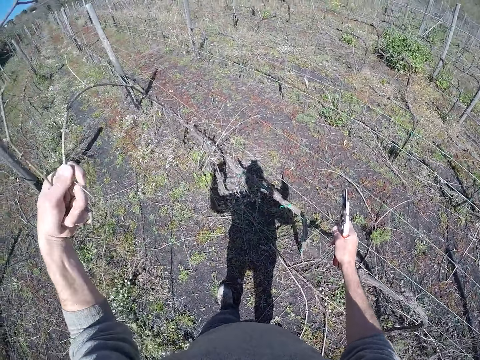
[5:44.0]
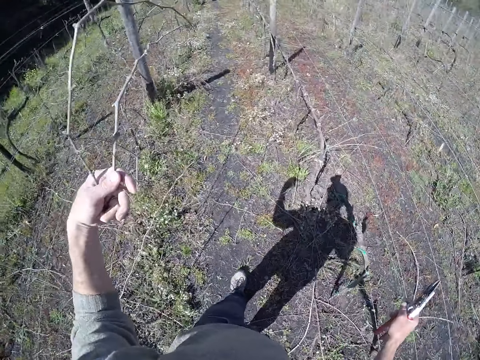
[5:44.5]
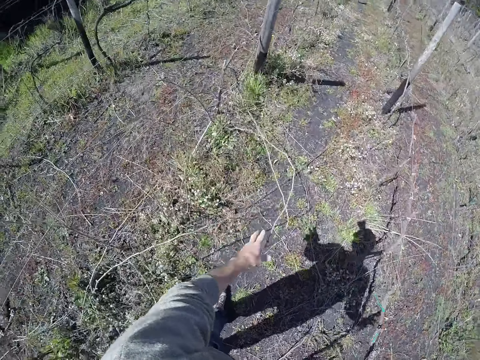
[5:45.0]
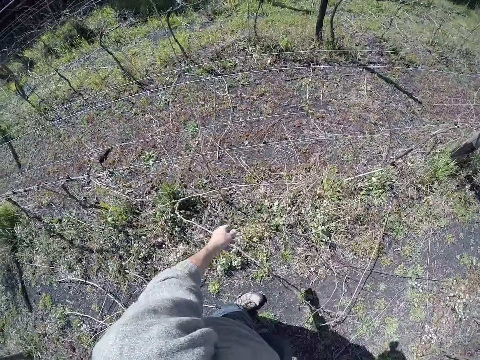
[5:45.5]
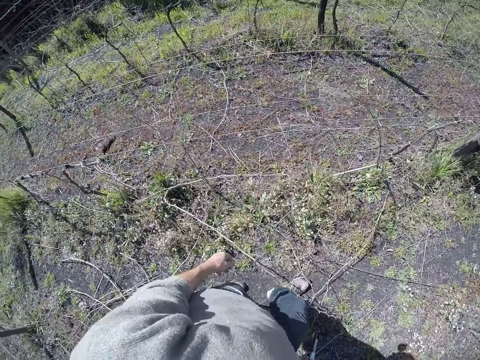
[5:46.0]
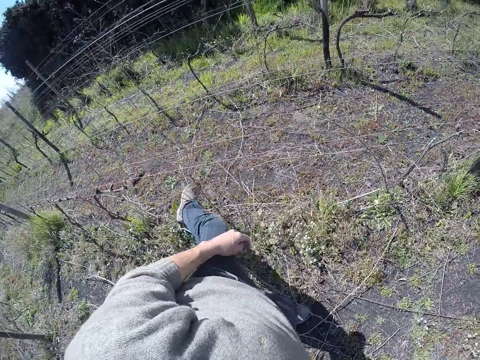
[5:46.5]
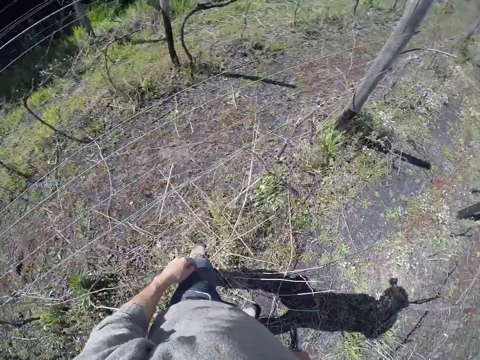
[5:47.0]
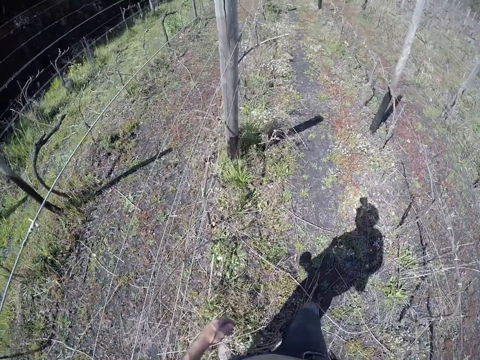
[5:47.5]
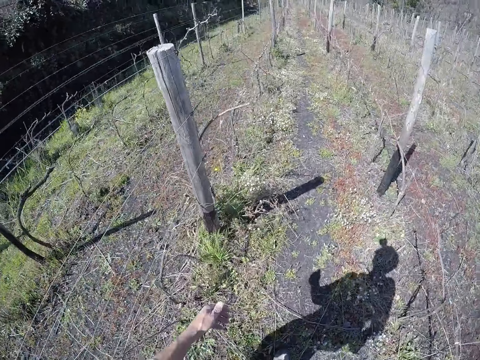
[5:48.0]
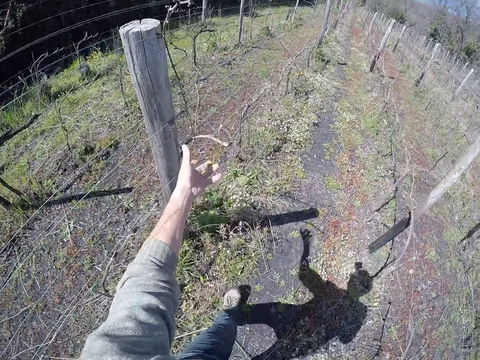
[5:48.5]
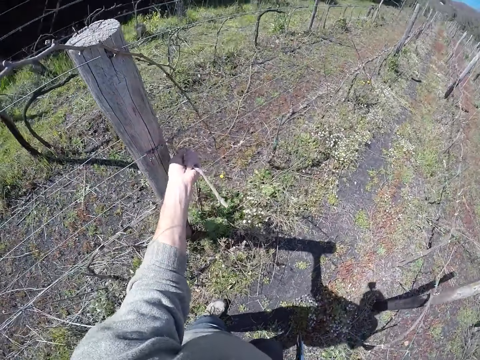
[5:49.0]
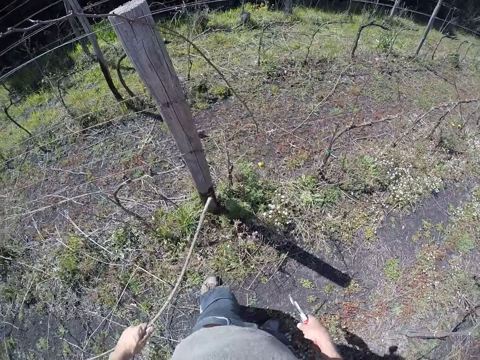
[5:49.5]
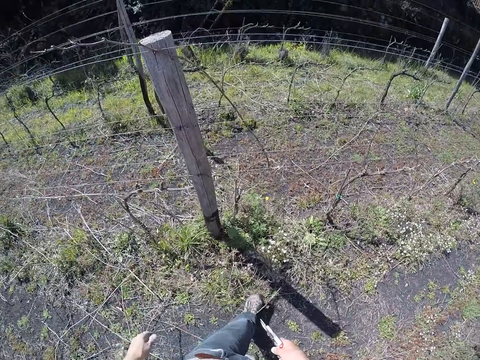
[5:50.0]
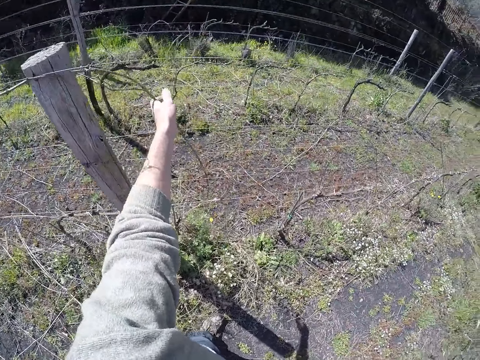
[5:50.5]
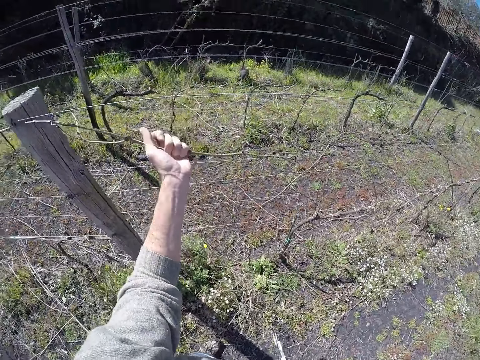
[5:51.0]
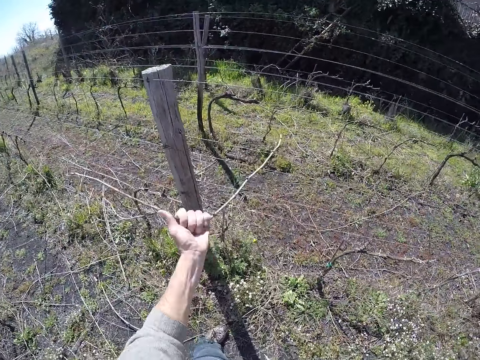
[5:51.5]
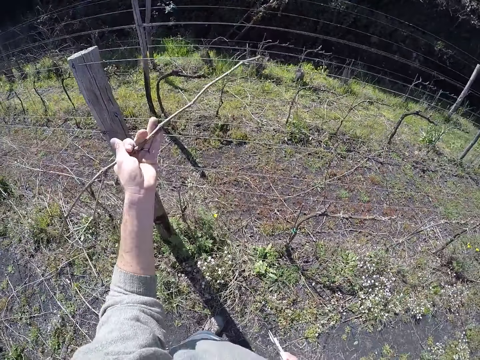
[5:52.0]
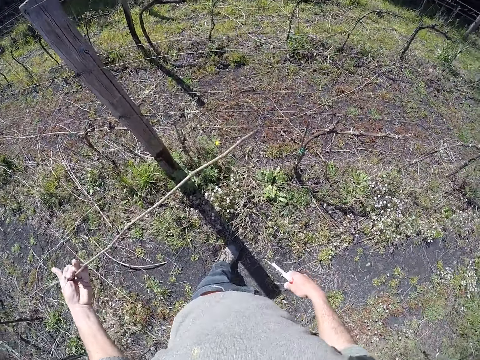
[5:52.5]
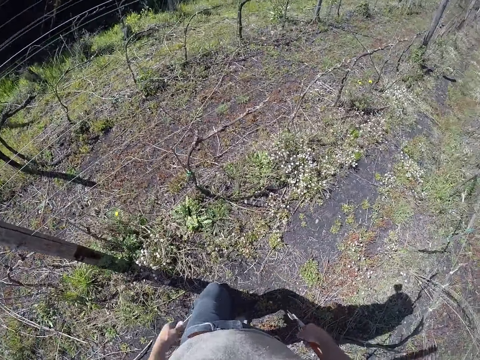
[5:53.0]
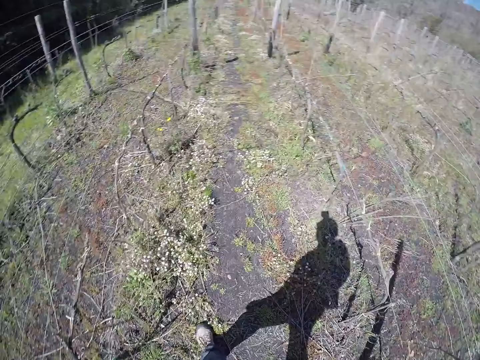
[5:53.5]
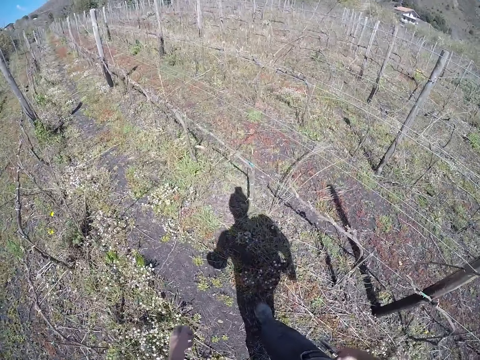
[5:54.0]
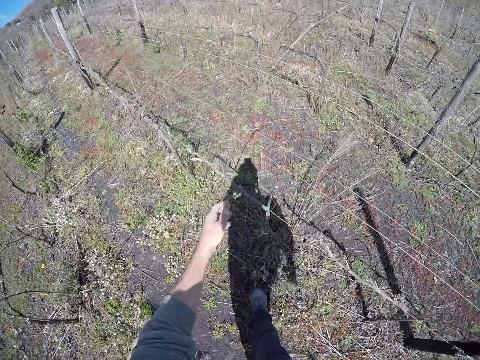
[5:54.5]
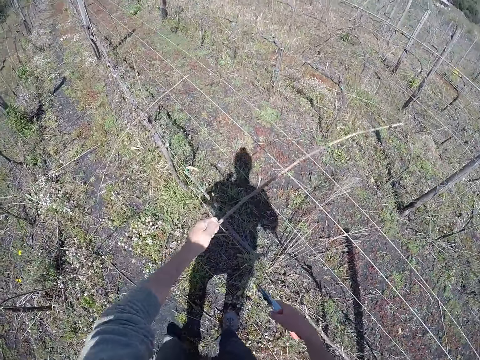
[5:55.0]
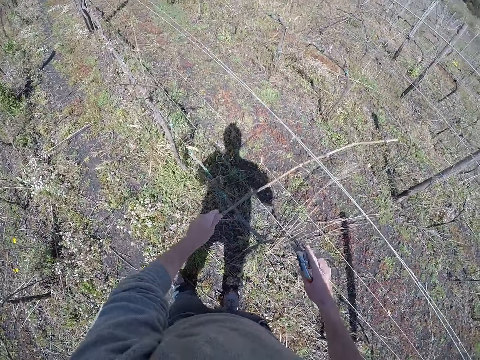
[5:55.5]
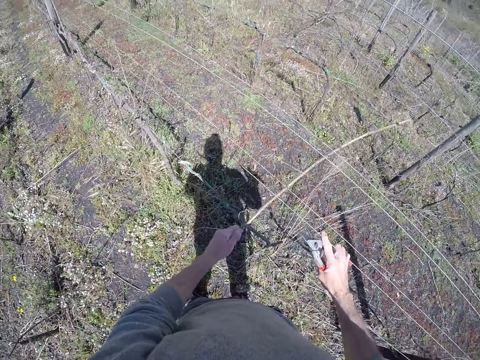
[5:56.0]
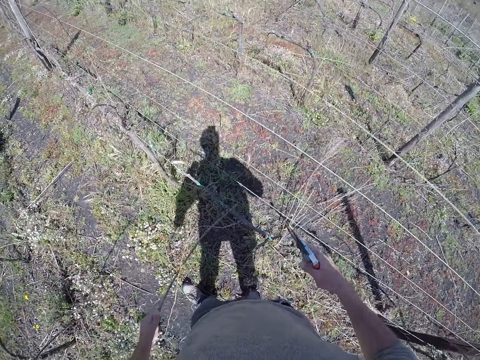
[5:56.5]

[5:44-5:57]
The camera wearer drops the twig in his left hand on the ground. He moves some weeds on the ground with his right leg. He pulls a twig from the barbed wire with his left hand. He drops the twig in his left hand on the ground. He pulls a twig from the barbed wire with his left hand. He drops the twig in his left hand on the ground. He pulls a twig from the barbed wire with his left hand.

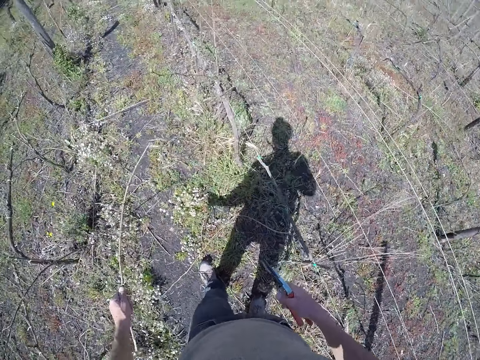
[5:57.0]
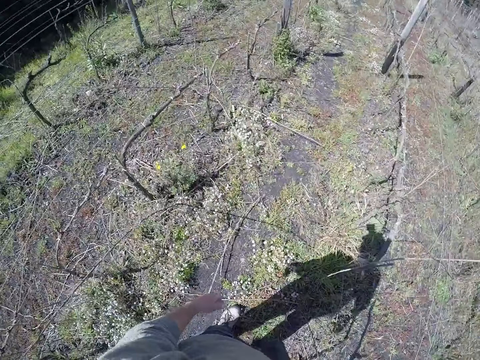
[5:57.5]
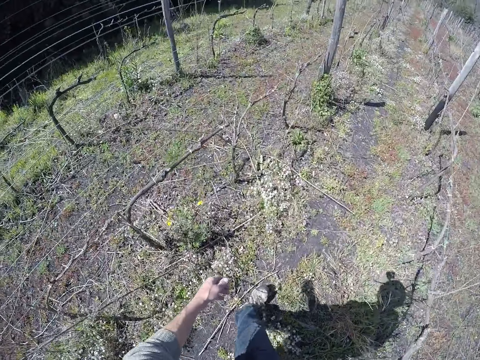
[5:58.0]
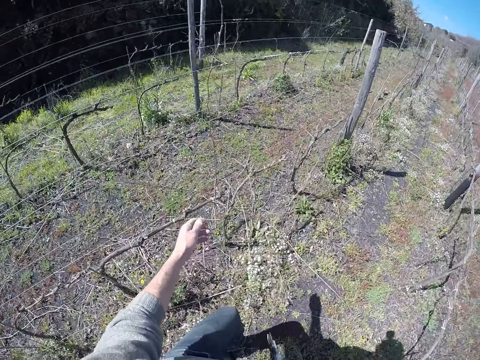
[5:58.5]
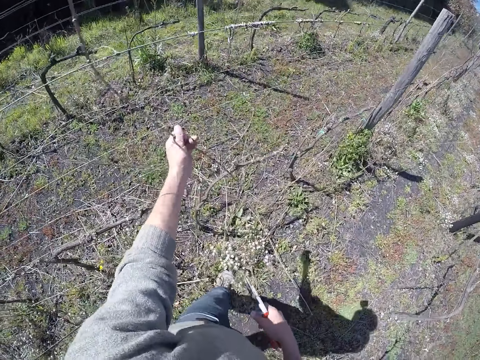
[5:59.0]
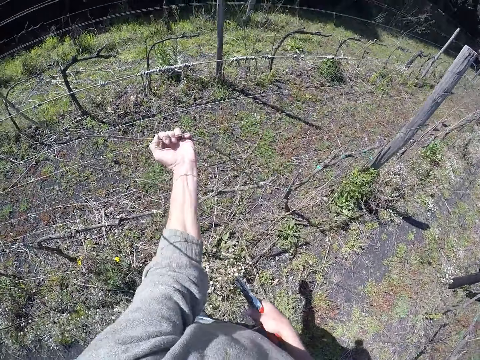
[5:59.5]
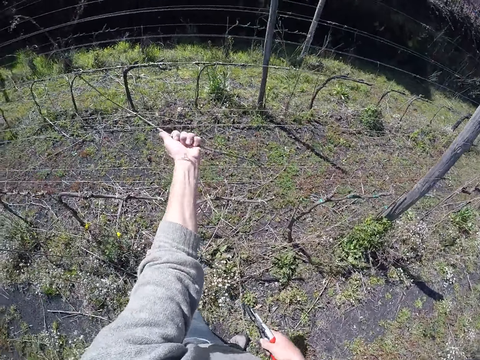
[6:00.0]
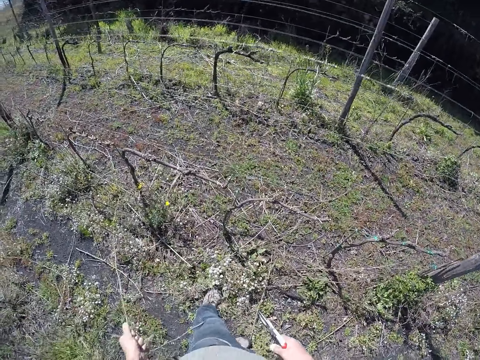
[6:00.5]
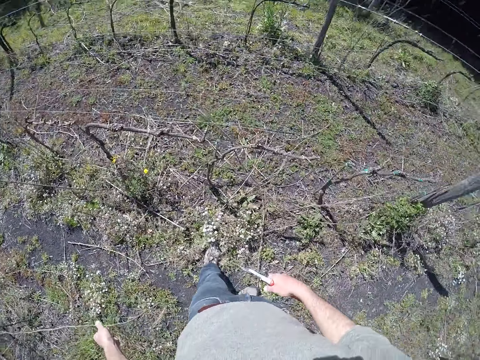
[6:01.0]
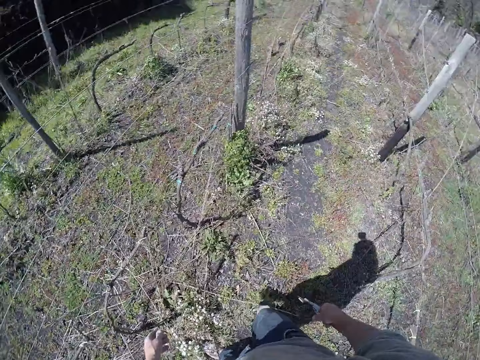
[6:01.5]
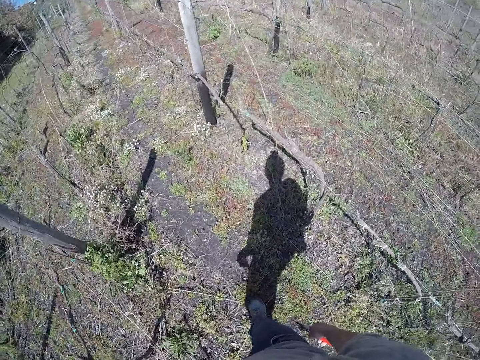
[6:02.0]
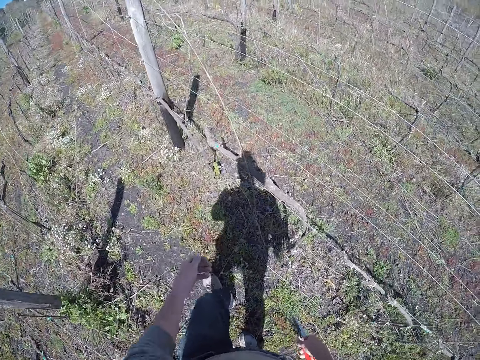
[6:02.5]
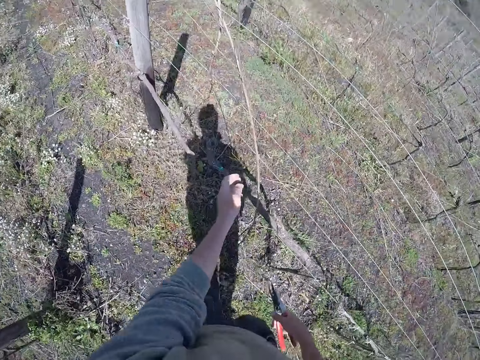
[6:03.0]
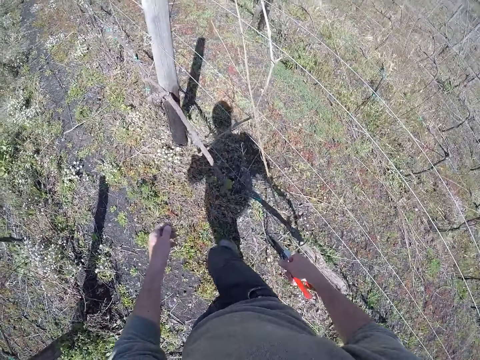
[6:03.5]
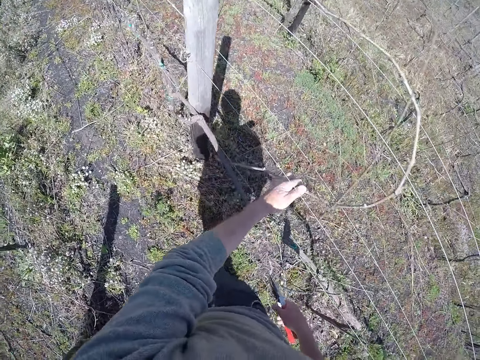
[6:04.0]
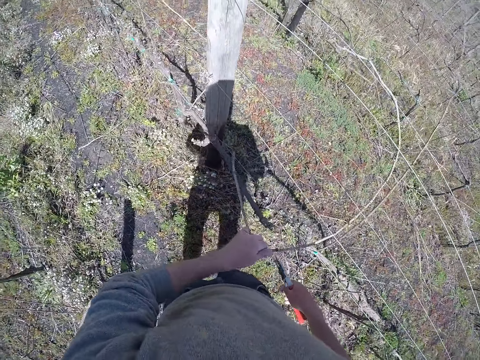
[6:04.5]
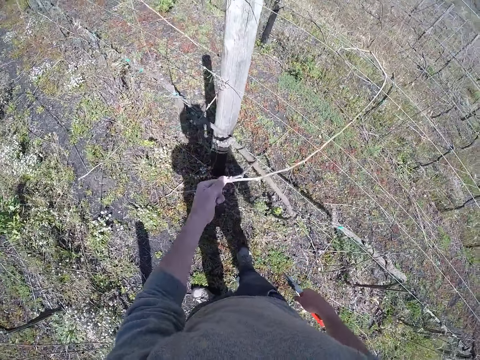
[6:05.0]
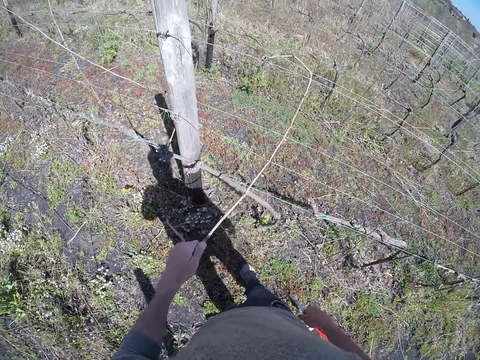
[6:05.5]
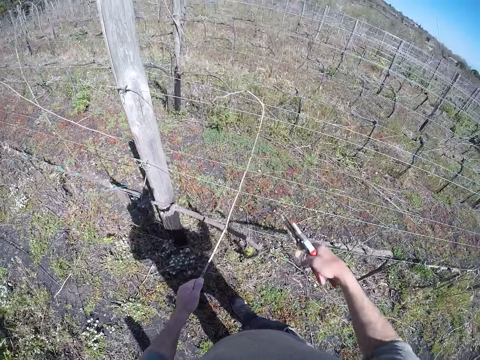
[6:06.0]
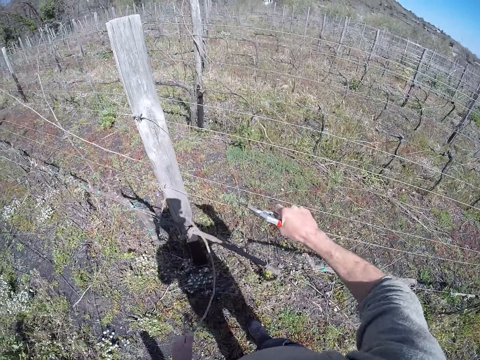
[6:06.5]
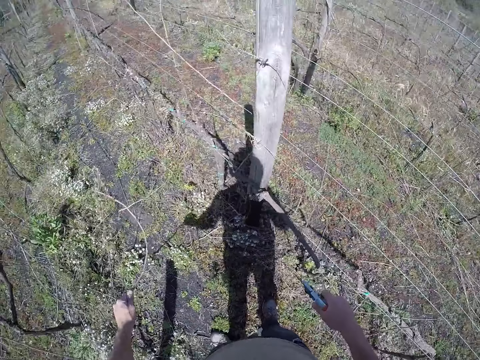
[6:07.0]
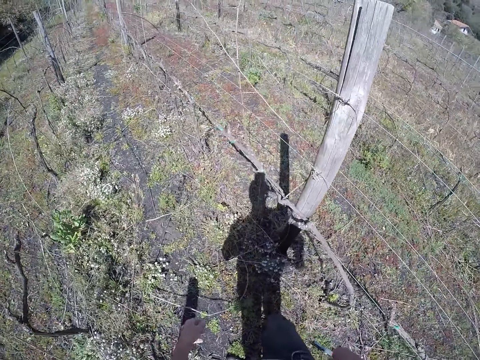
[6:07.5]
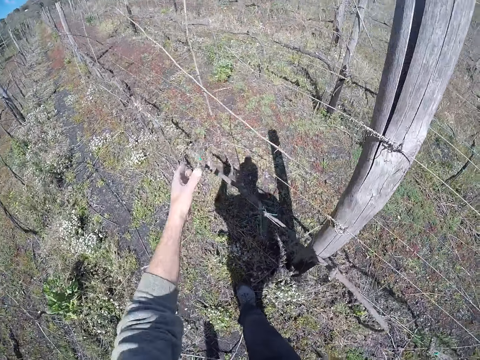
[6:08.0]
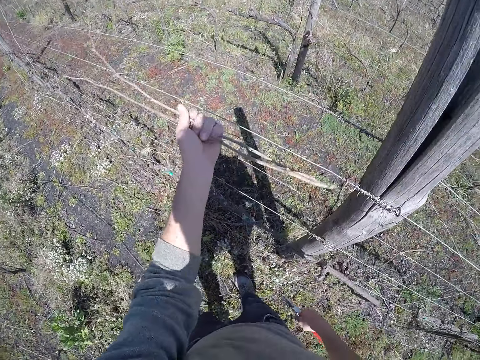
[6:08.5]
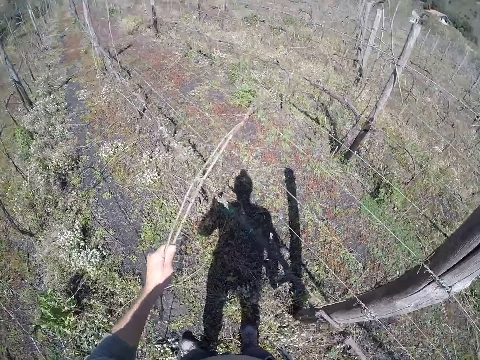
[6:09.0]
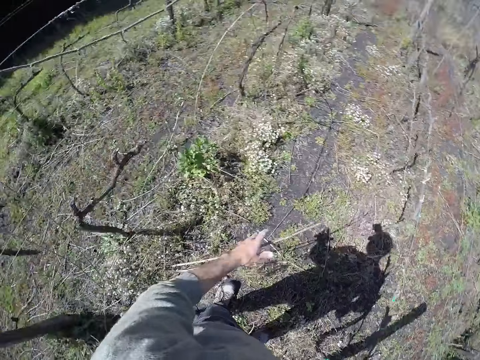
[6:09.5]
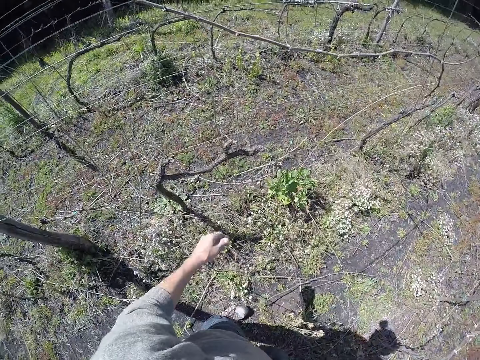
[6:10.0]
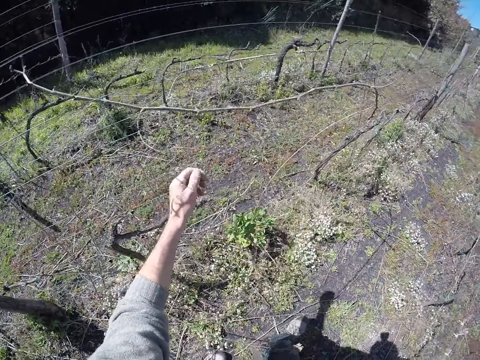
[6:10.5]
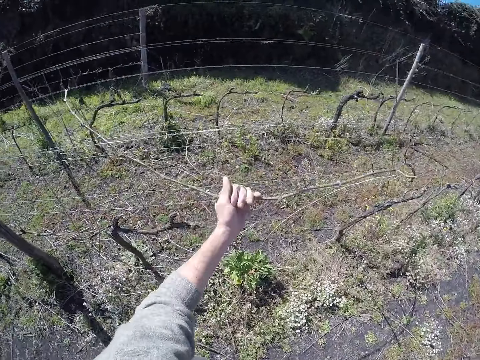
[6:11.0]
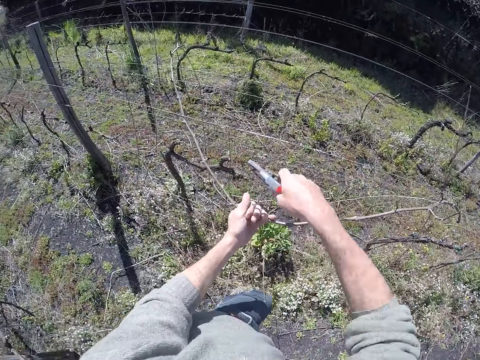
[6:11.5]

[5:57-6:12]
The camera wearer drops the twig in his left hand on the ground. He pulls a twig from the barbed wire with his left hand. He drops the twig in his left hand on the ground. He cuts the twig with the pliers in his right hand. He pulls a twig from the barbed wire with his left hand. He cuts the twig or stem with the pliers in his right hand. He drops the twig in his left hand on the ground. He pulls a twig from the barbed wire with his left hand. He moves the stem. He drops the twig in his left hand on the ground. He pulls a twig from the barbed wire with his left hand.
